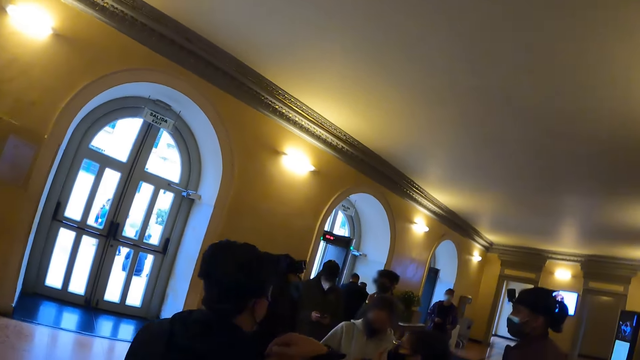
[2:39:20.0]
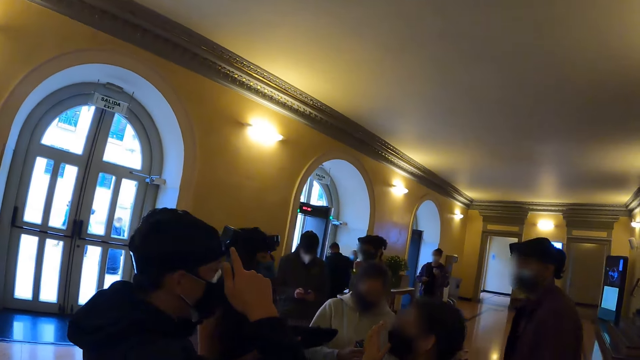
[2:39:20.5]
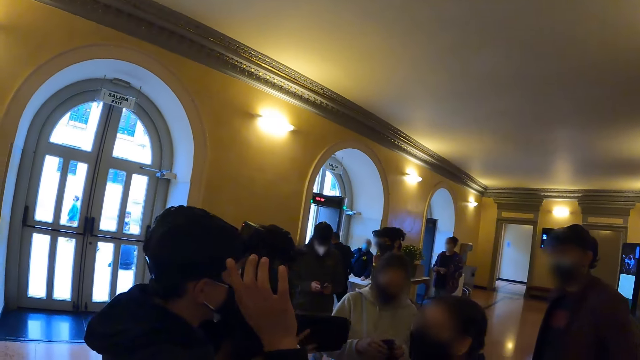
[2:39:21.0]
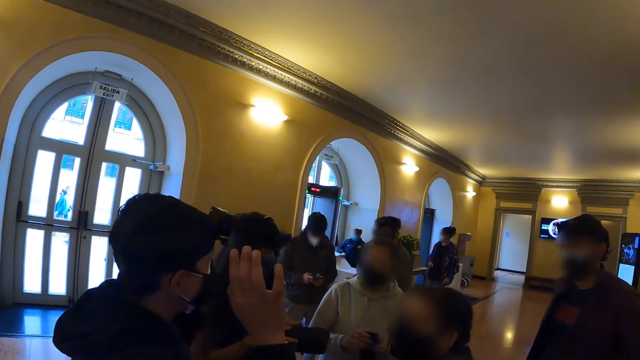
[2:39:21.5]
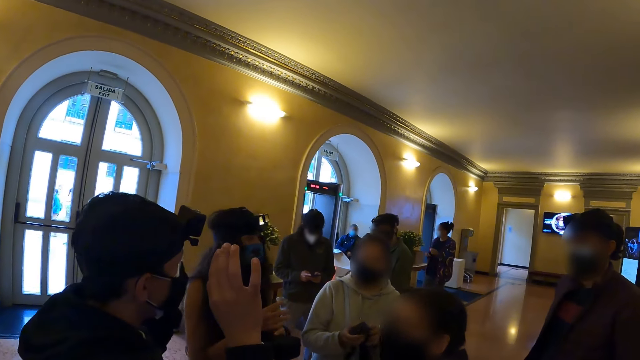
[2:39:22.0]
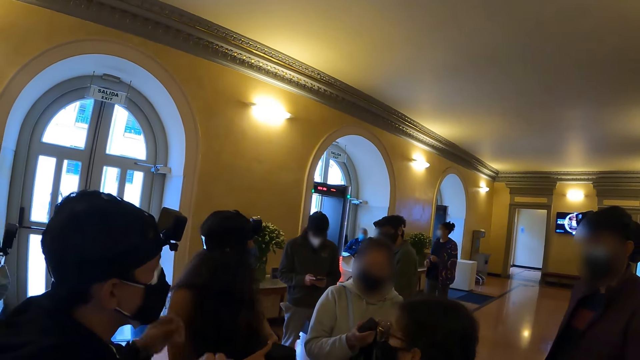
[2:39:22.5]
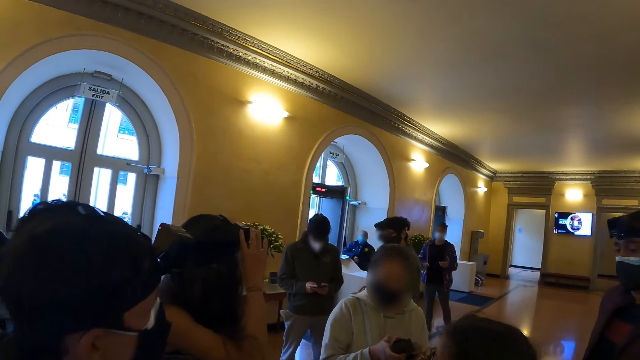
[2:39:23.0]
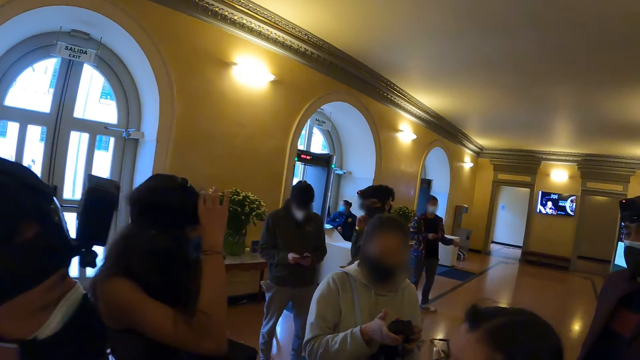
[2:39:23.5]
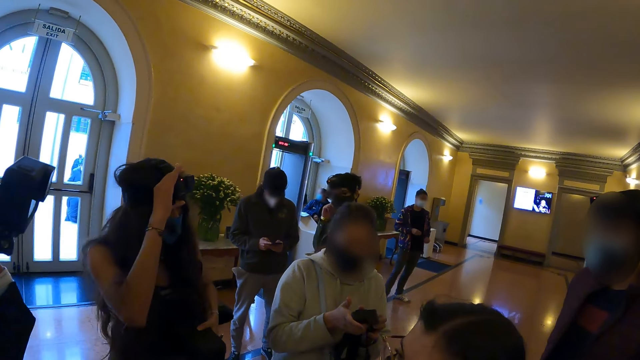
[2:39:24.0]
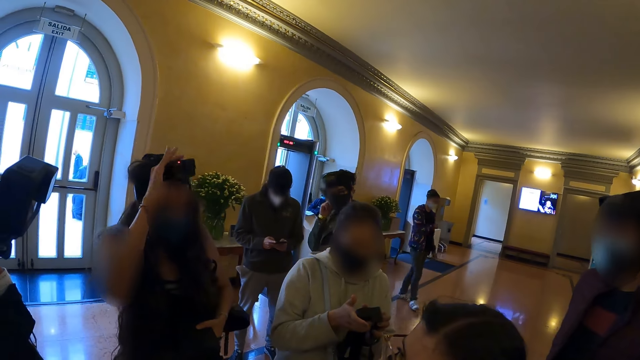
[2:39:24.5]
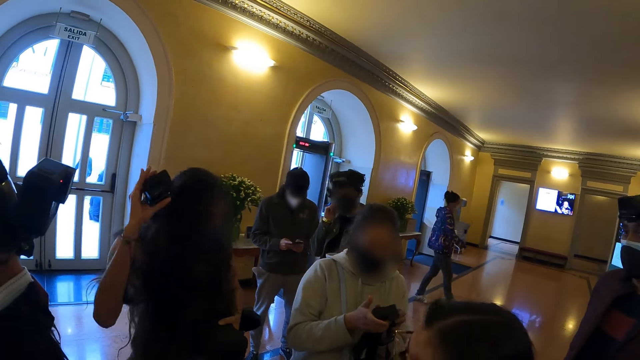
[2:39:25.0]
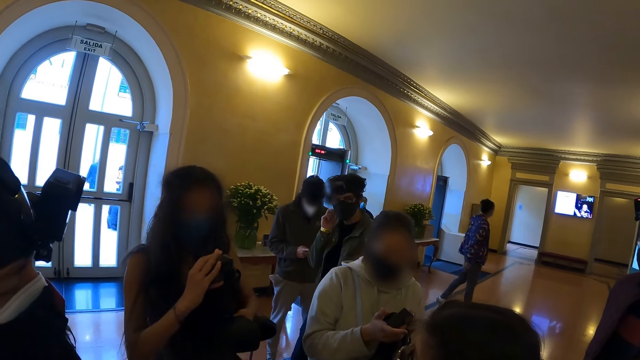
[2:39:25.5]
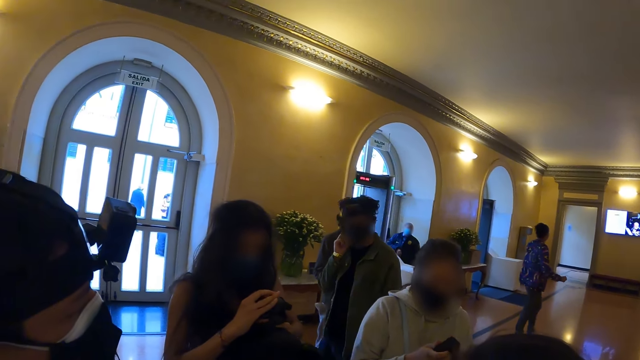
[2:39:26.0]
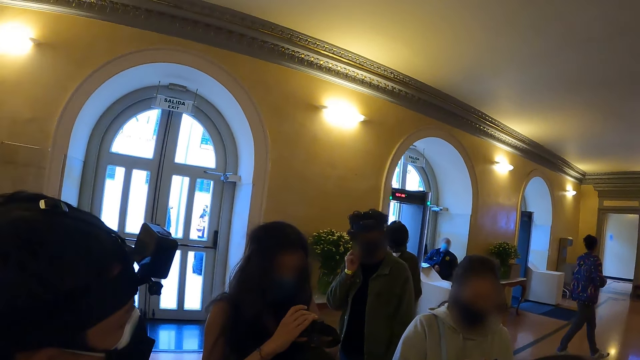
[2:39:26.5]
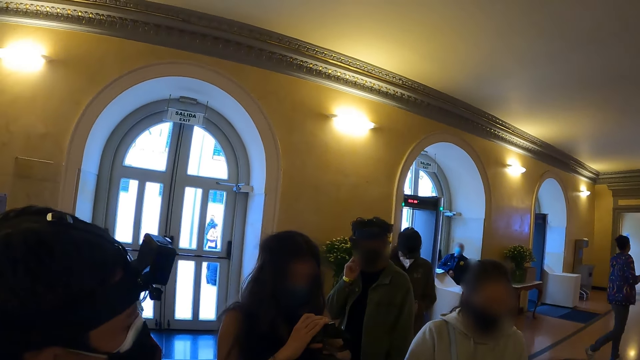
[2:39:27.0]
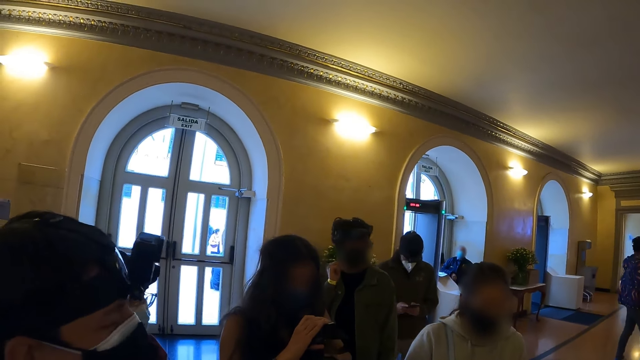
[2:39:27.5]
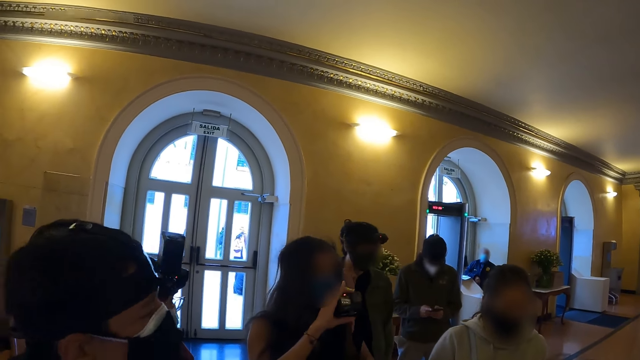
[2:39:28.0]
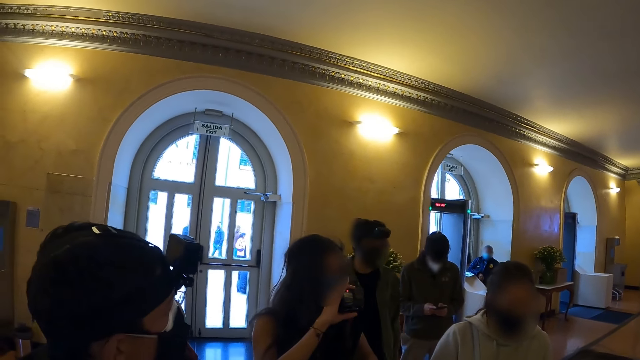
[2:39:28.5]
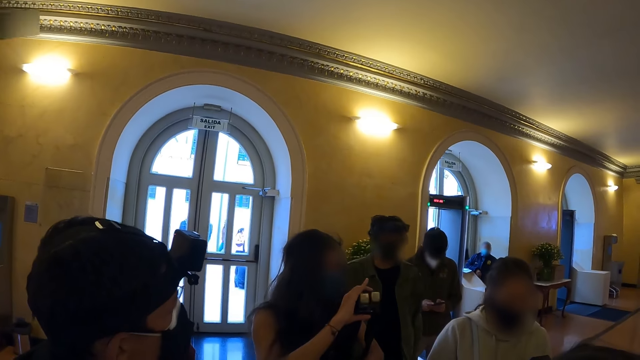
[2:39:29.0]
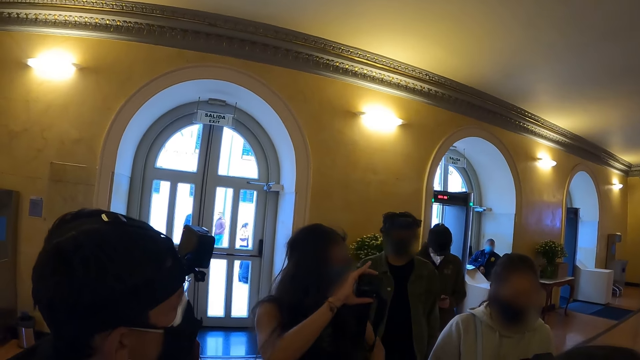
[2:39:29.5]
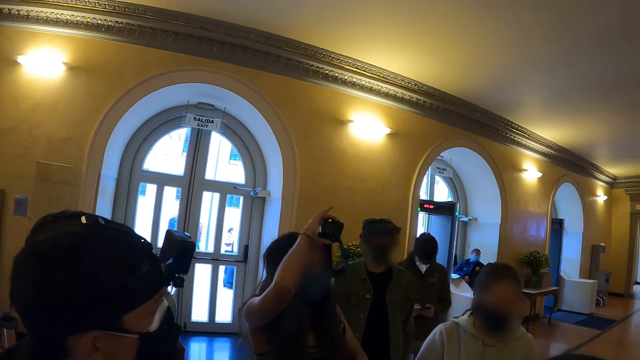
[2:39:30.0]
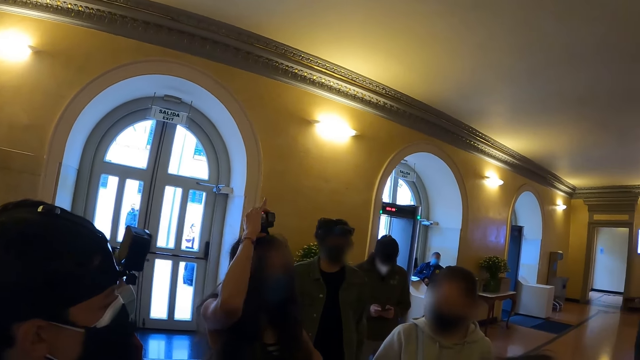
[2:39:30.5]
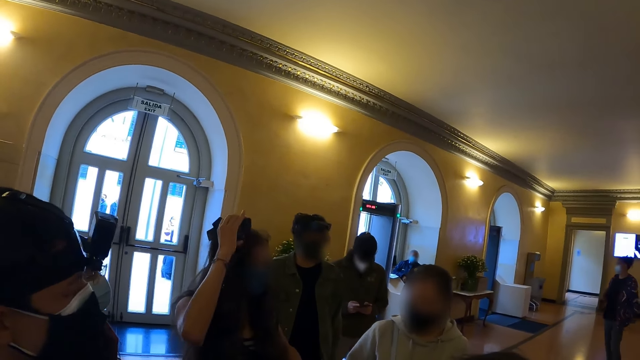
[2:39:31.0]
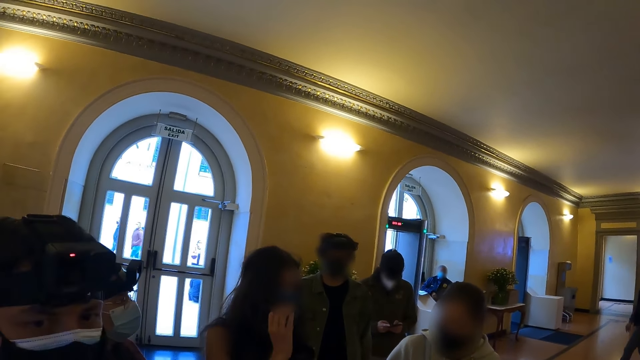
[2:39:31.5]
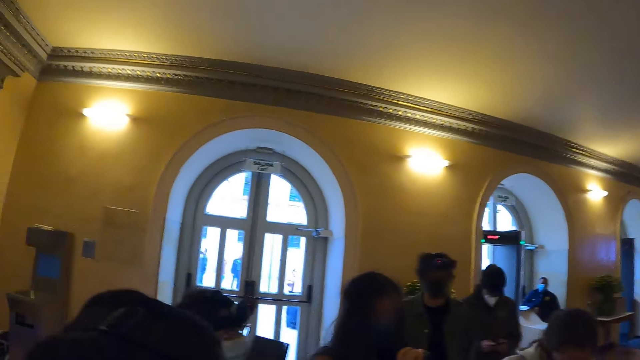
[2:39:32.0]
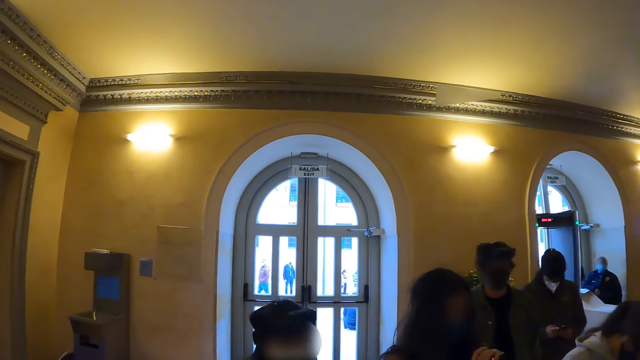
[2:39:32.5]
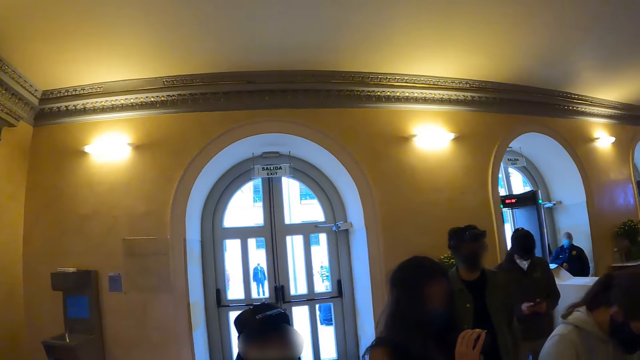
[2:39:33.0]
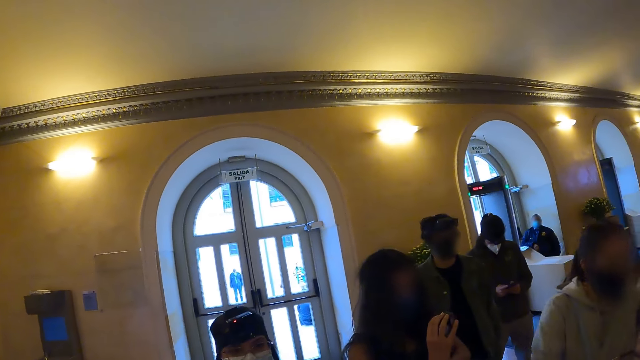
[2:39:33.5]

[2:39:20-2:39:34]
A man converses with colleagues. The camera wearer looks around. A woman touches the camera. She removes the camera. A man walks around. Another man walks around. The woman lifts the camera. The camera wearer looks around.

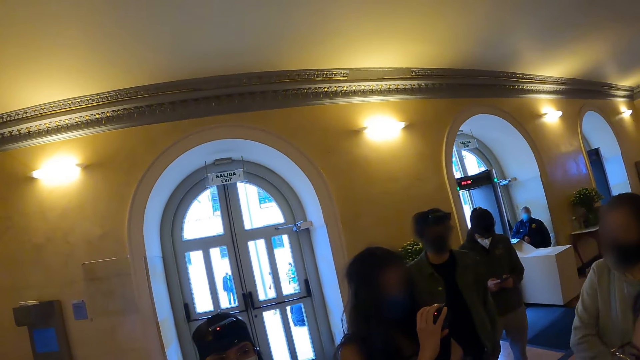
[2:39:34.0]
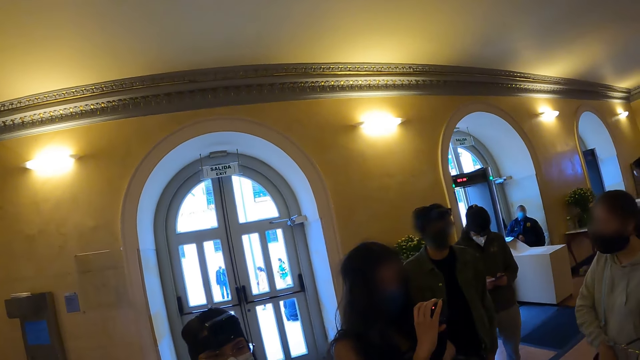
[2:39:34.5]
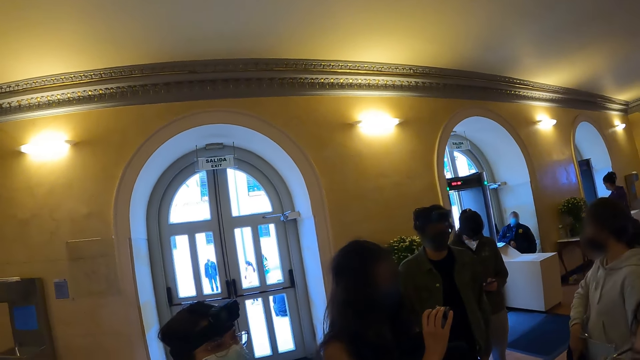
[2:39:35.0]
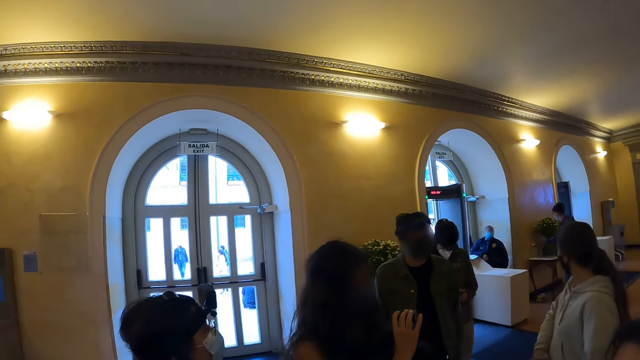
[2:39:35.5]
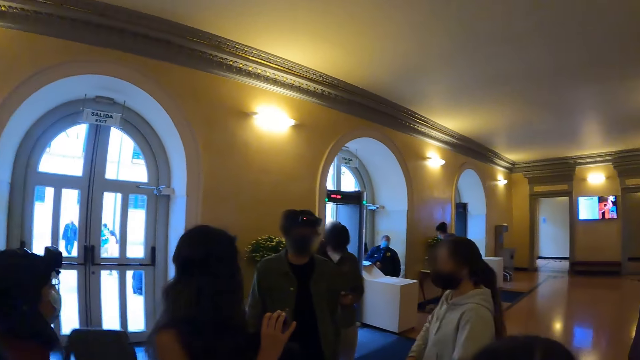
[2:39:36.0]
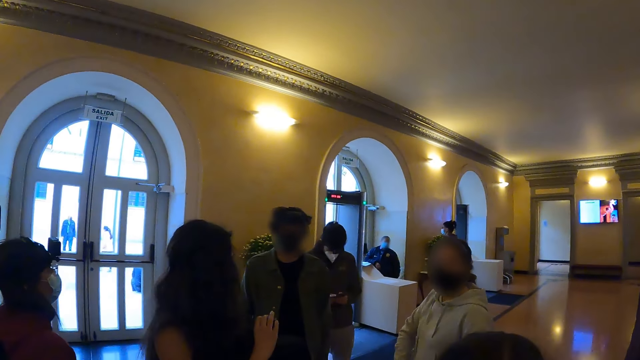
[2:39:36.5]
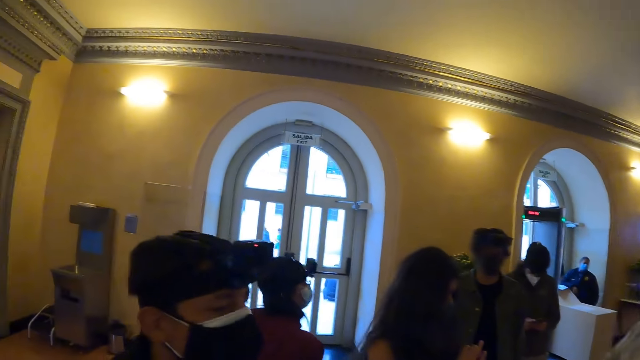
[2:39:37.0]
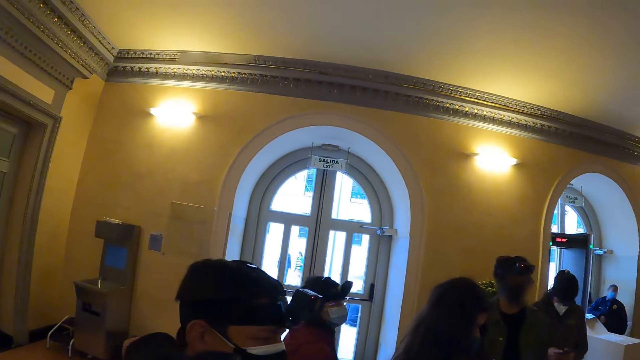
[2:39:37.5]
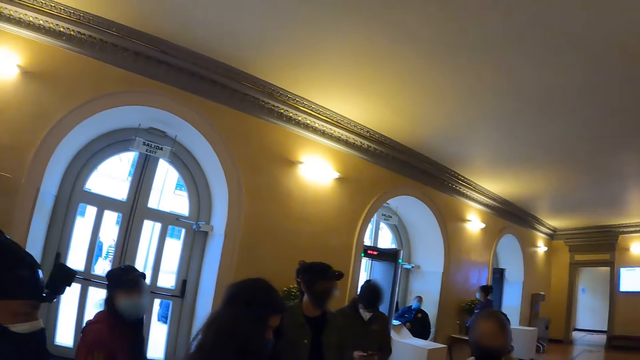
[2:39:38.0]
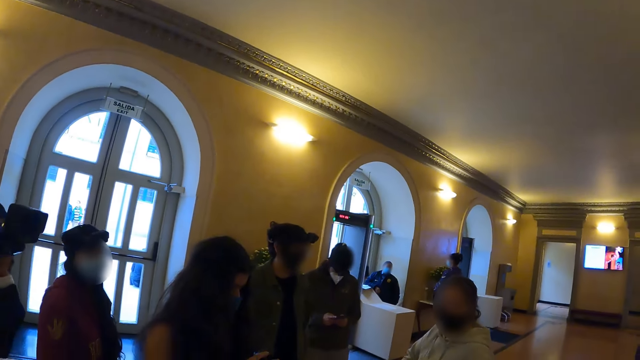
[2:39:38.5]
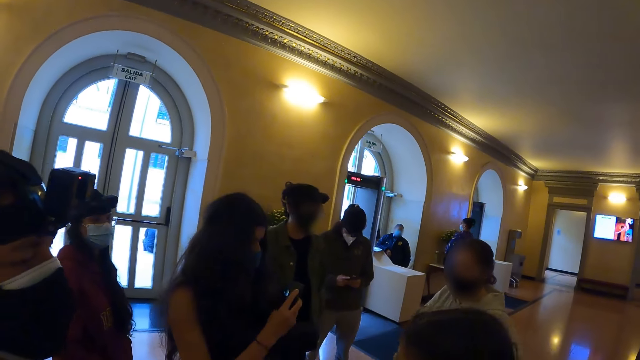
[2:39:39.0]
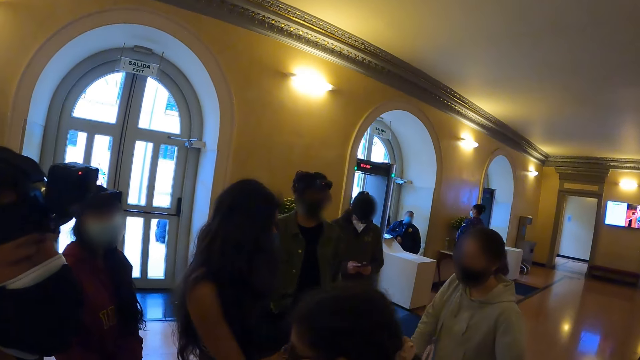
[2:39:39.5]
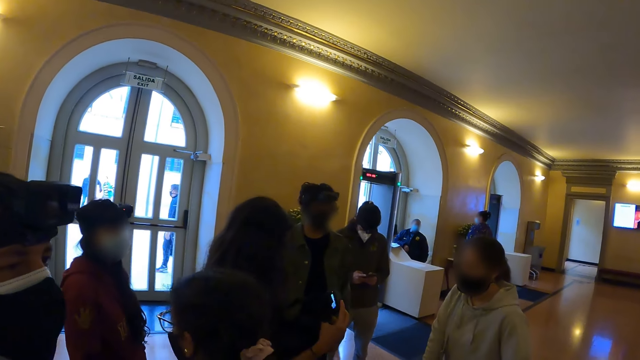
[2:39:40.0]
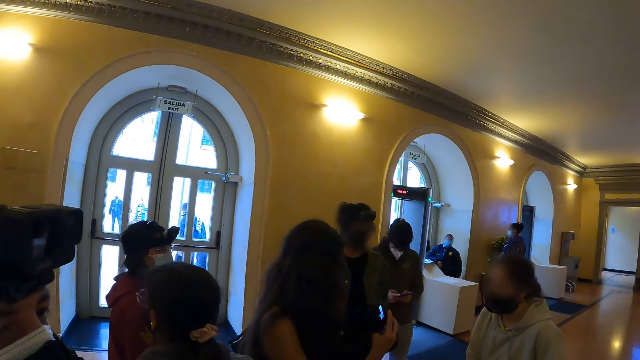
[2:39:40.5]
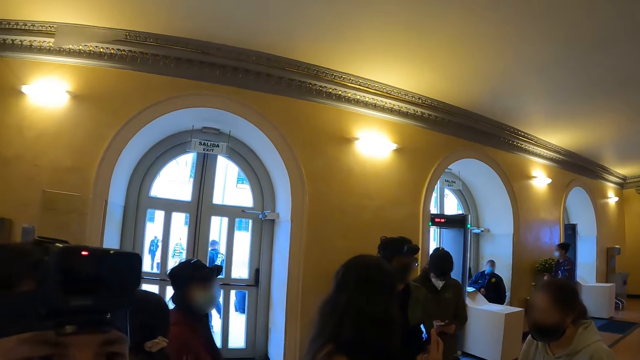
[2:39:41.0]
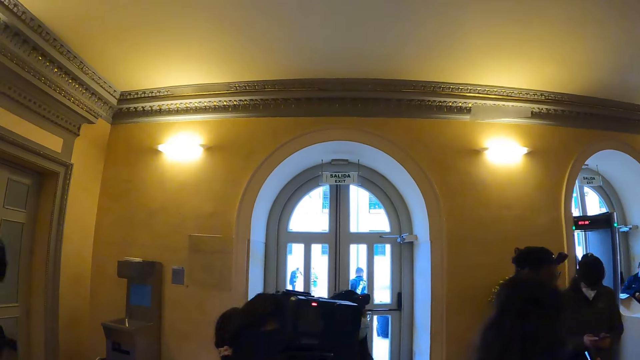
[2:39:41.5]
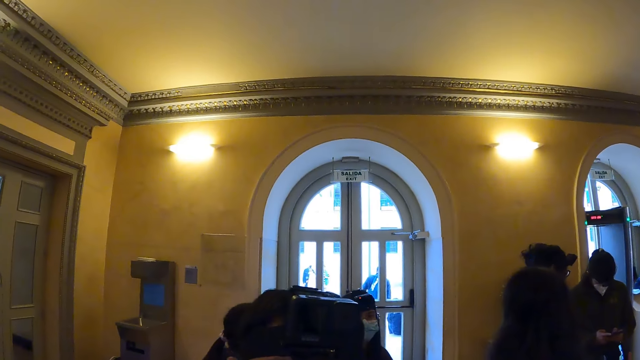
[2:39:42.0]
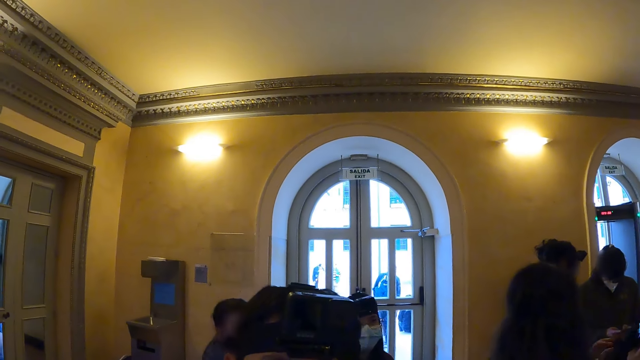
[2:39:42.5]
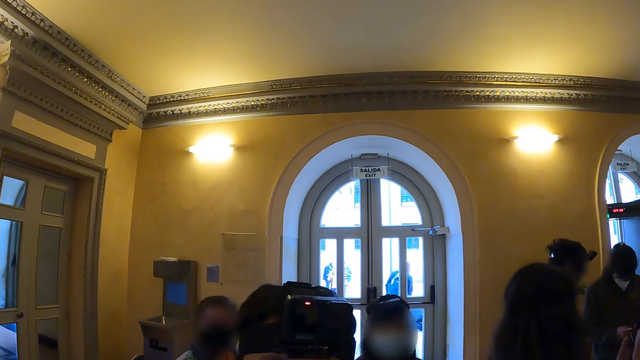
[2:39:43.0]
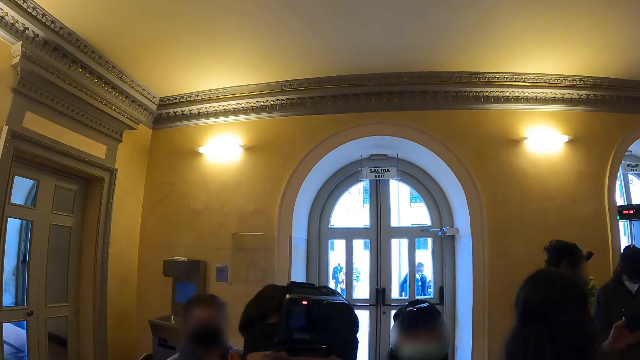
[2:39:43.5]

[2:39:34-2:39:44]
A woman looks around. The camera wearer looks around. Another woman looks at the camera. The camera wearer looks around.
